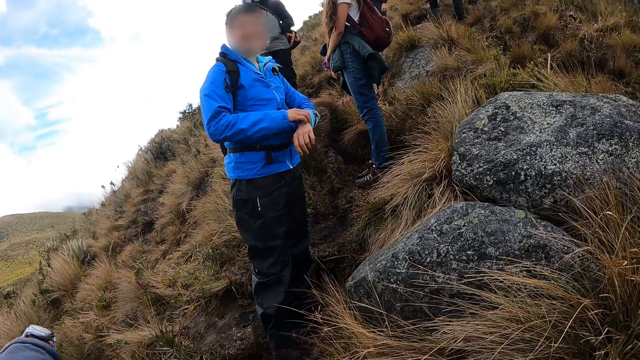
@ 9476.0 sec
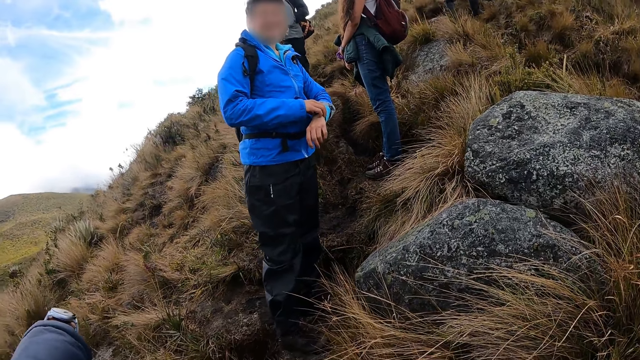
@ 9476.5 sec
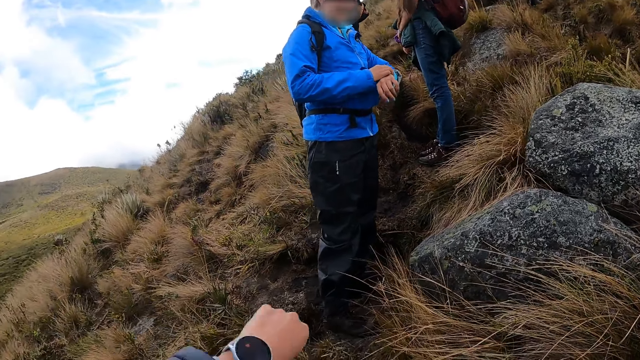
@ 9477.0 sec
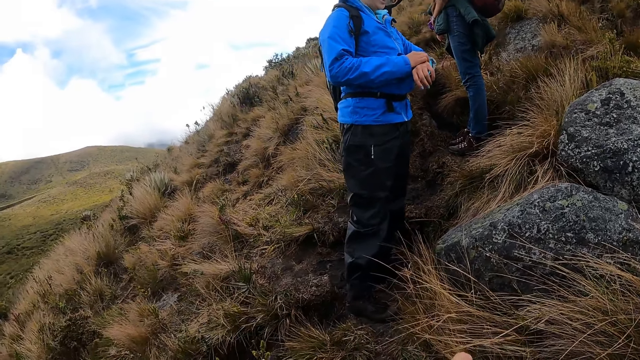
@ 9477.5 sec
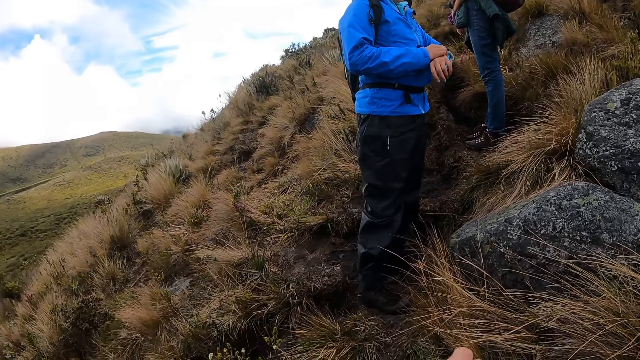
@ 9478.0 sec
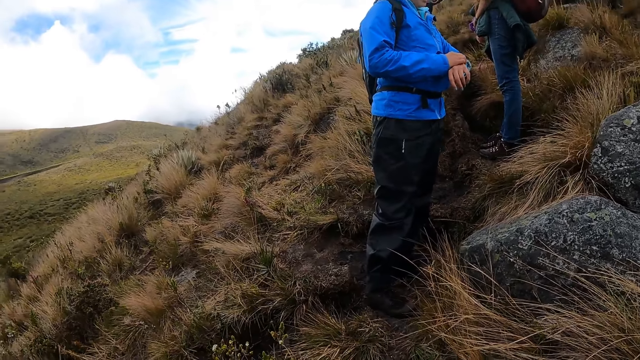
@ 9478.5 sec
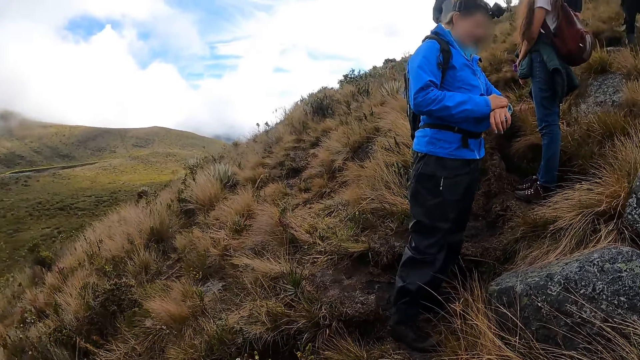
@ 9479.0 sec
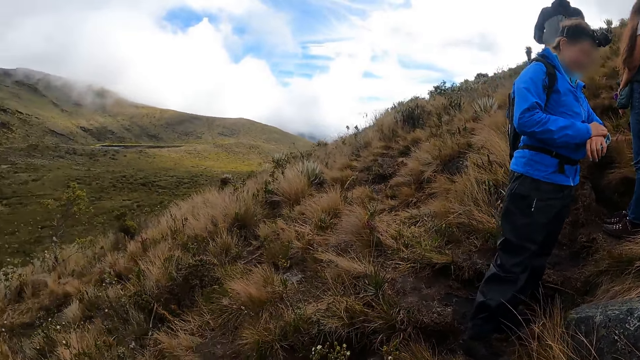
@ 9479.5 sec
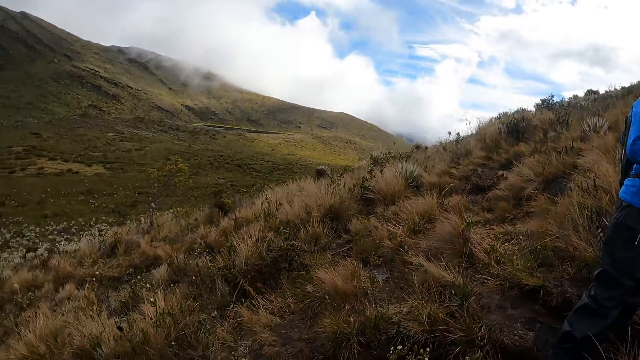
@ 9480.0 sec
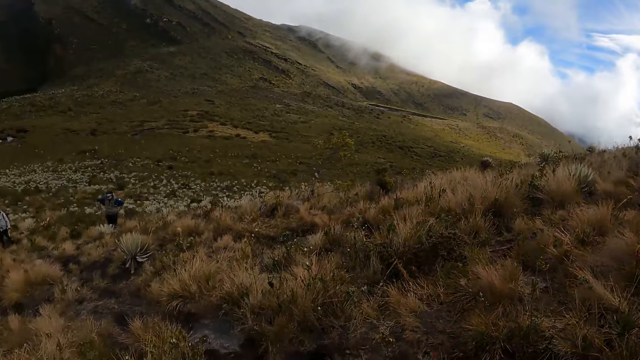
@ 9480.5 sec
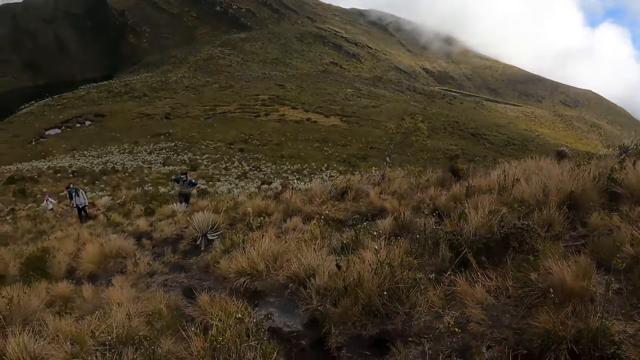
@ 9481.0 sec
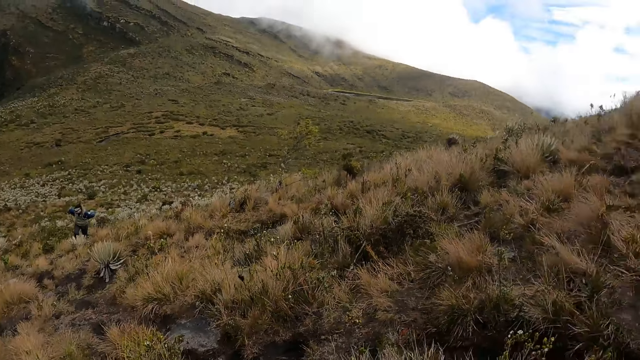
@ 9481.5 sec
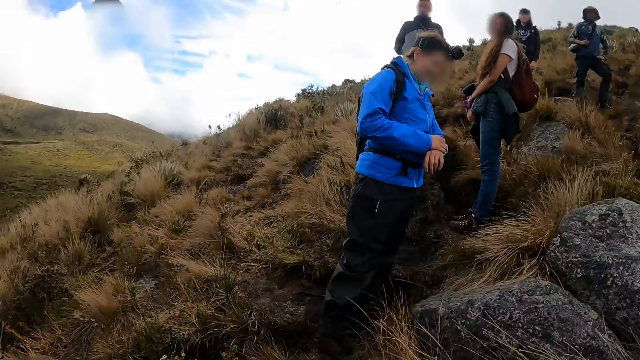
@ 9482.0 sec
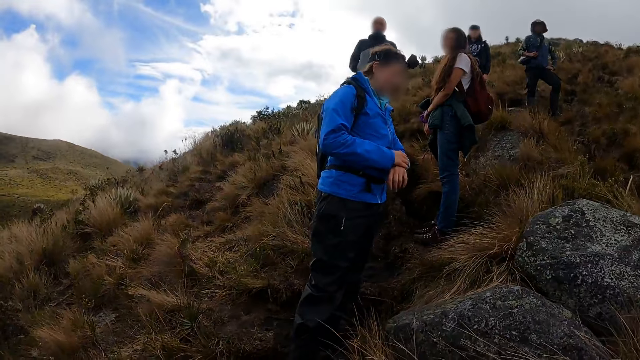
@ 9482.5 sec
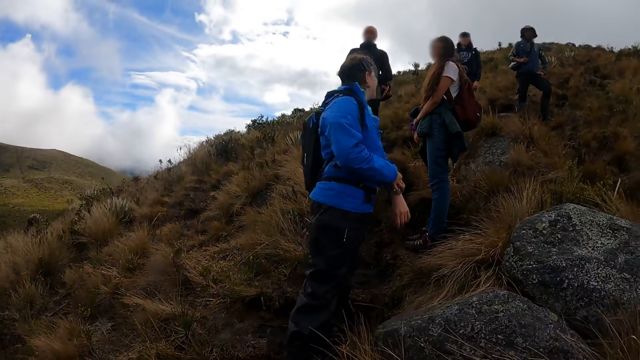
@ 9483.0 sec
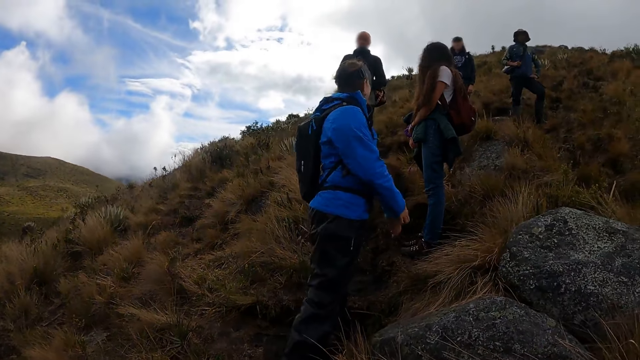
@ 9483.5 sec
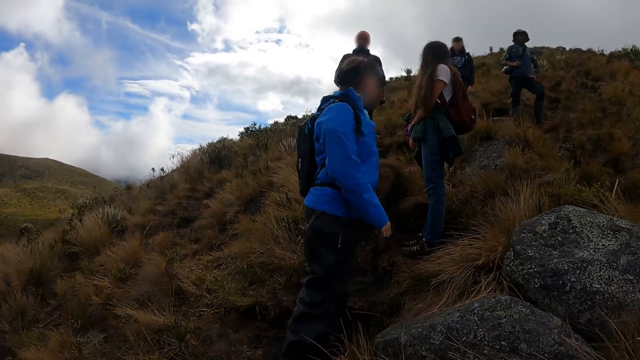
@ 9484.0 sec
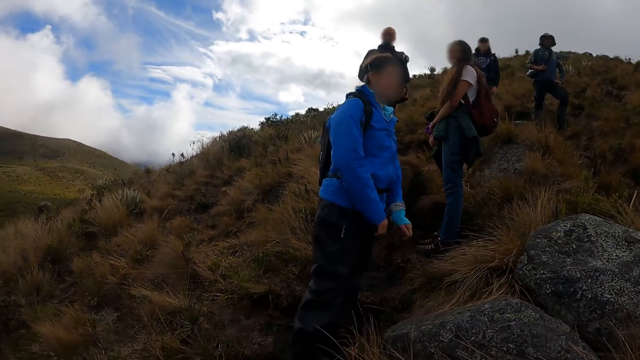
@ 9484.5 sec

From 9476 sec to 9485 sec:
A man touches a watch.

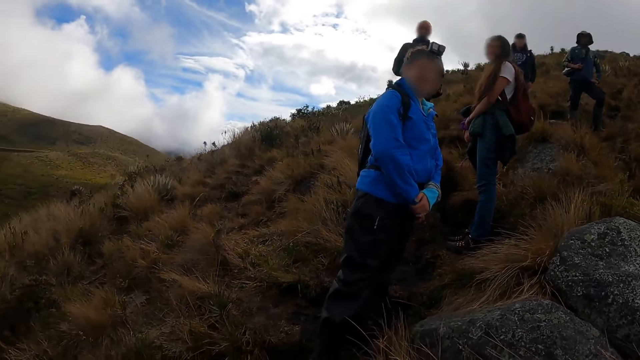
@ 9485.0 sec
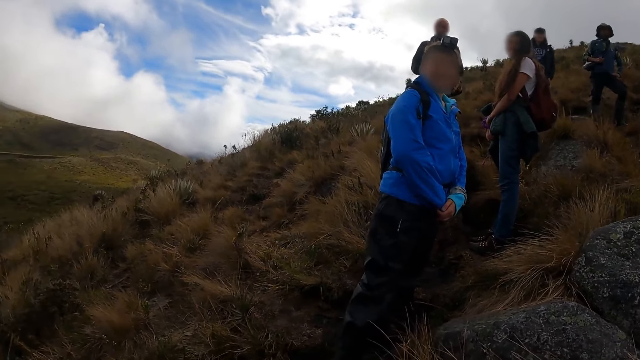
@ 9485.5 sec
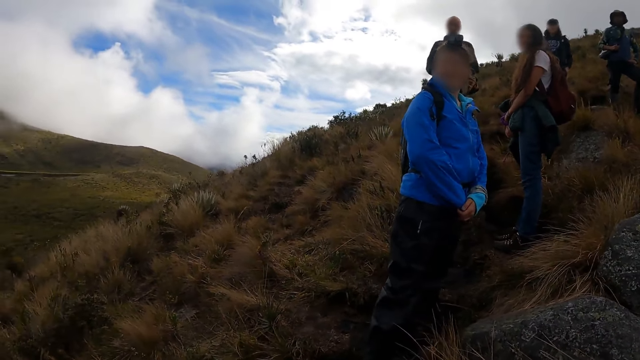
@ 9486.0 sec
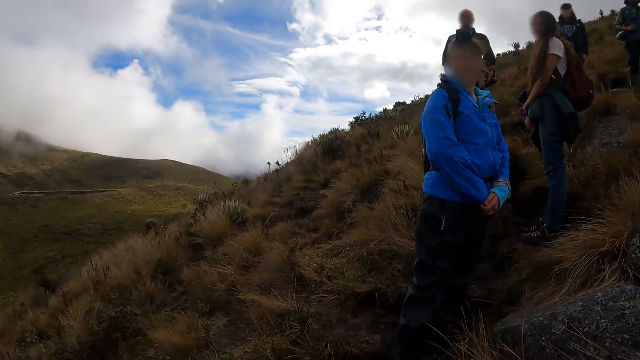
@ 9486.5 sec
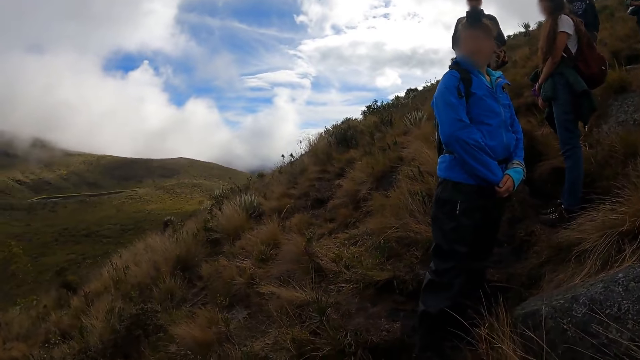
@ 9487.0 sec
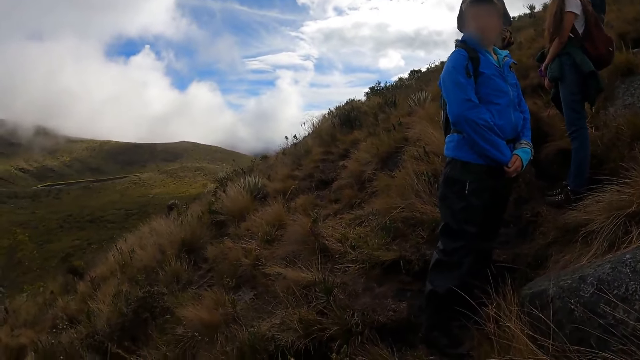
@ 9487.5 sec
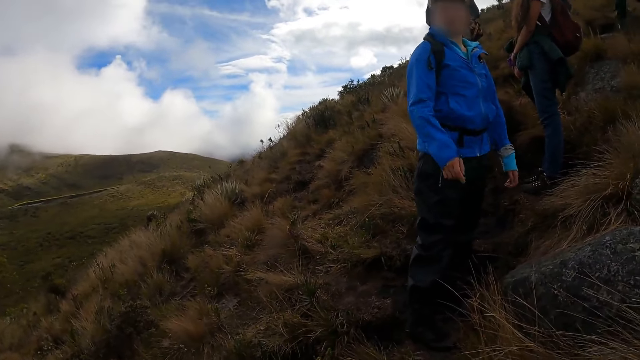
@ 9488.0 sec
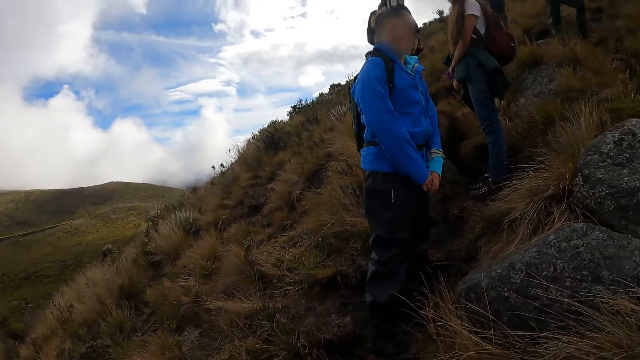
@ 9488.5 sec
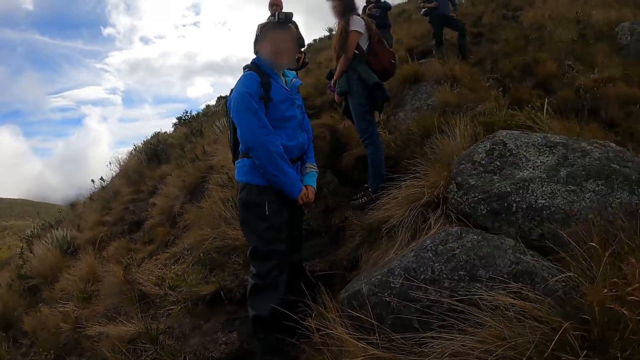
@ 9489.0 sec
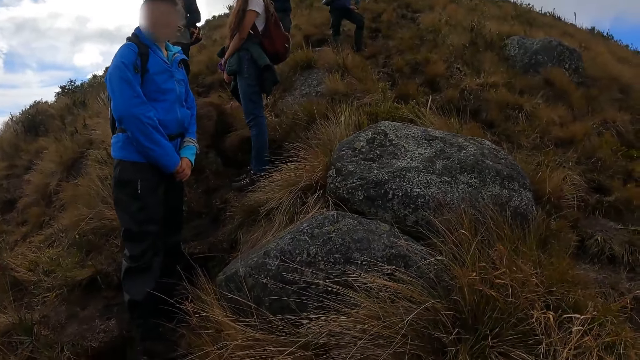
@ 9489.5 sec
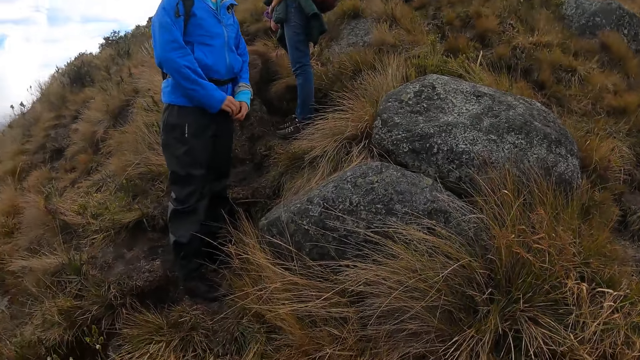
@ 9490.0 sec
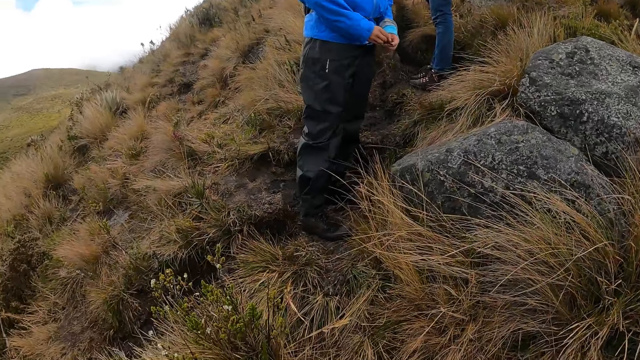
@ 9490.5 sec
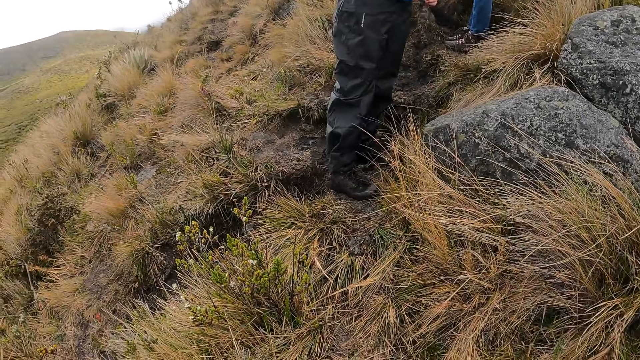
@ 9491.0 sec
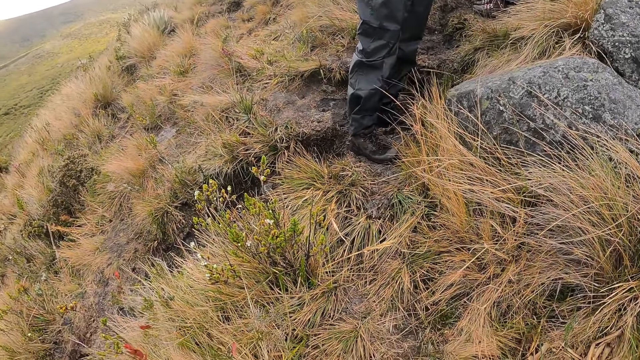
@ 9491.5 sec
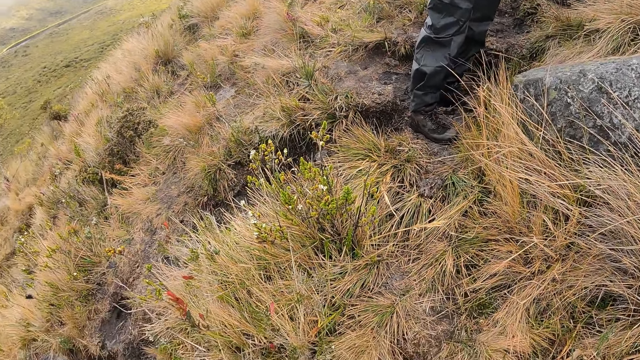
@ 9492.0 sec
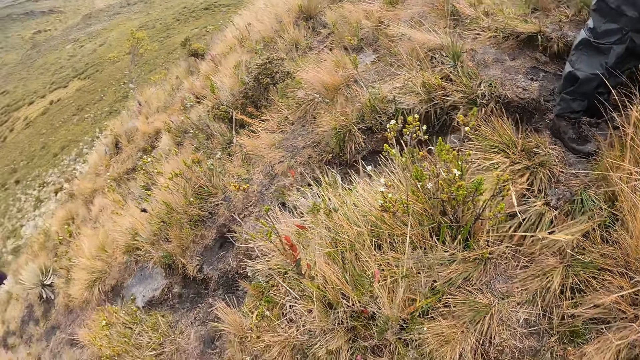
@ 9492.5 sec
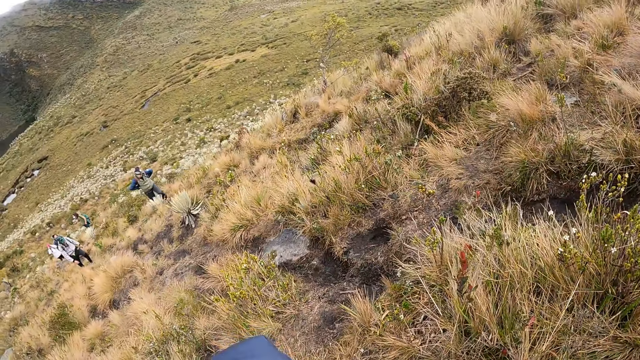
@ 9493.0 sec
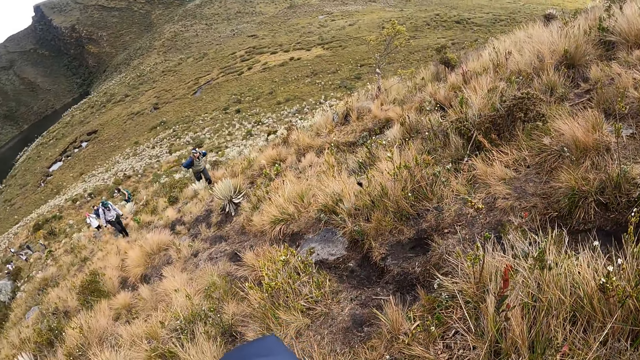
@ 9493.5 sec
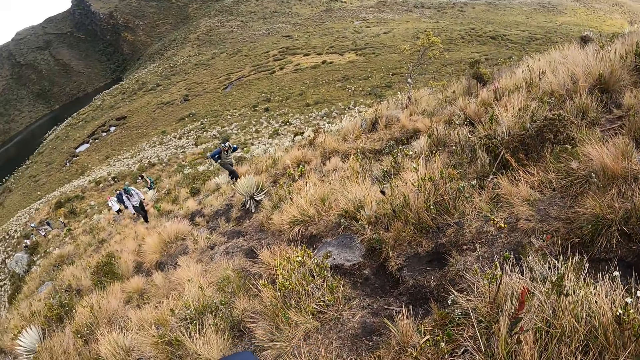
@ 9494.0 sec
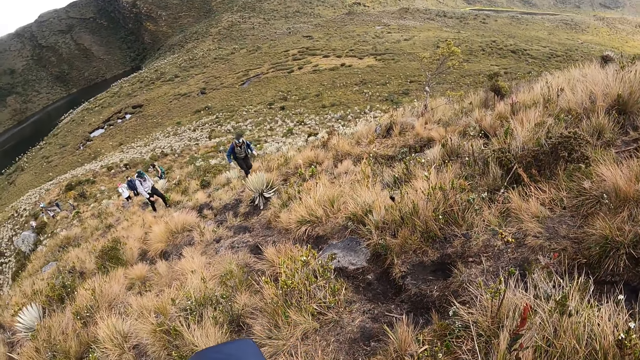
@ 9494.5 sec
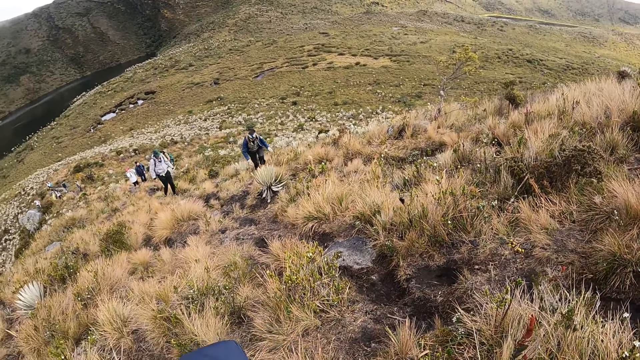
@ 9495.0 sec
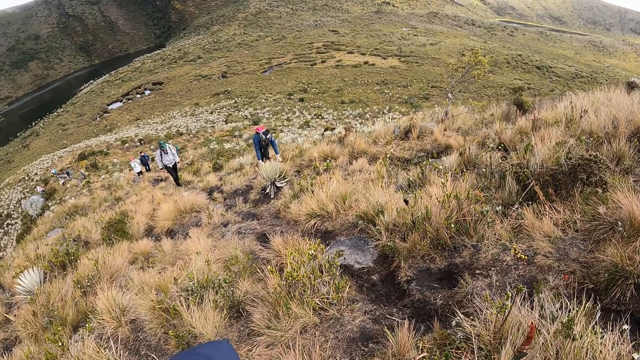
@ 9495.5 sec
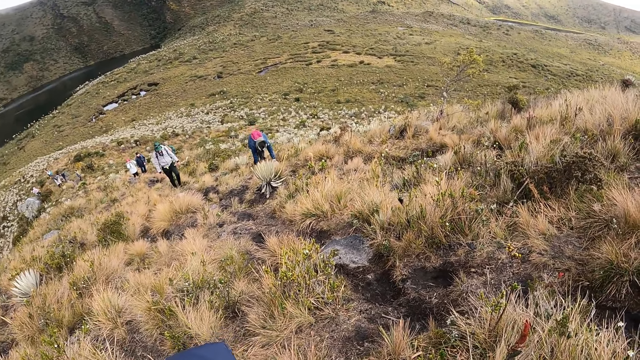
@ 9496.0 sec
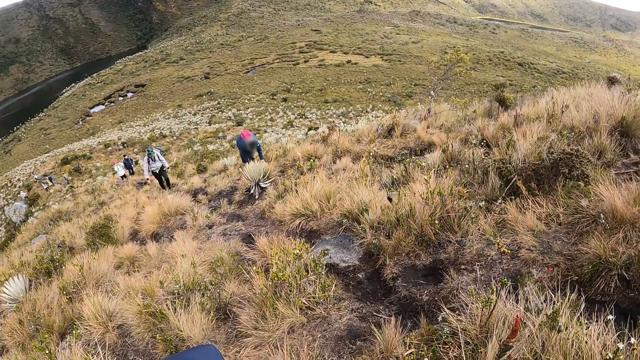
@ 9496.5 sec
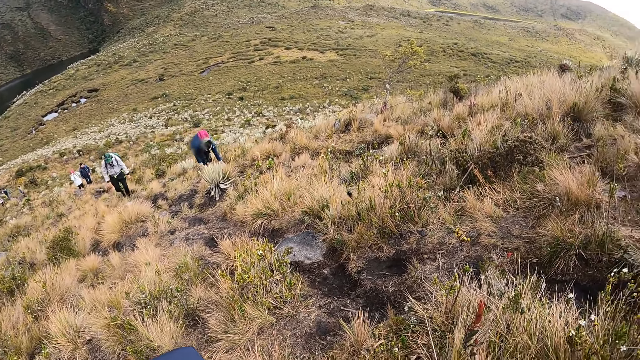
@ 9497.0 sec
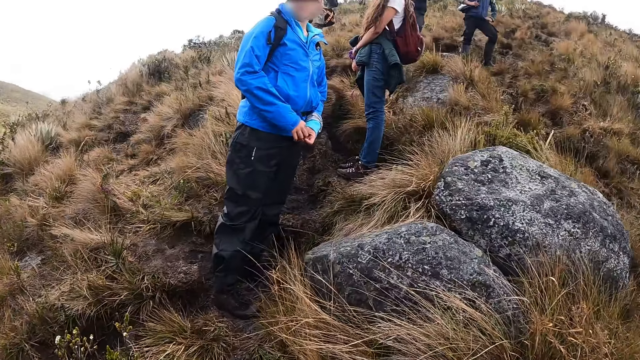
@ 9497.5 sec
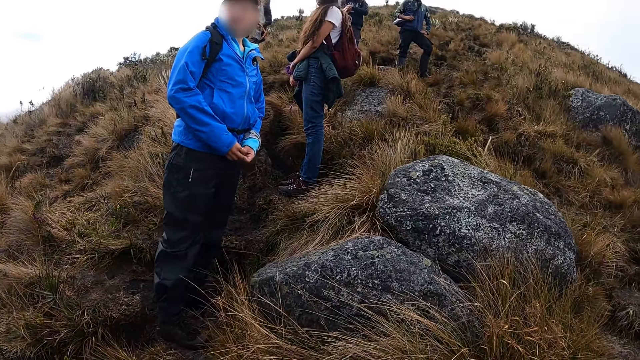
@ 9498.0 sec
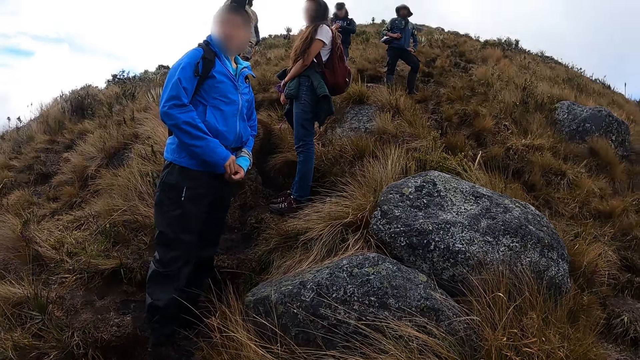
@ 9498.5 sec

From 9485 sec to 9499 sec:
A man holds hands. A woman stands. Another man touches the ground.
